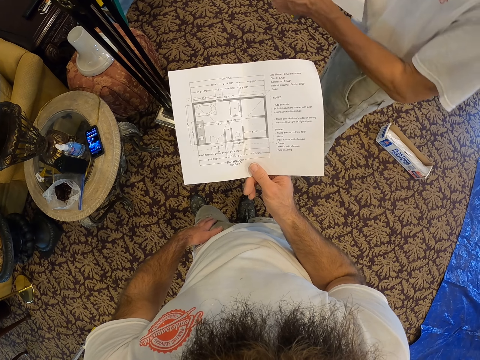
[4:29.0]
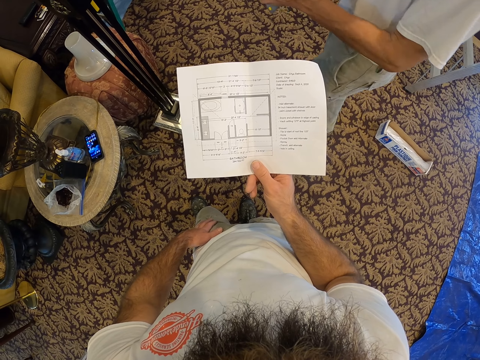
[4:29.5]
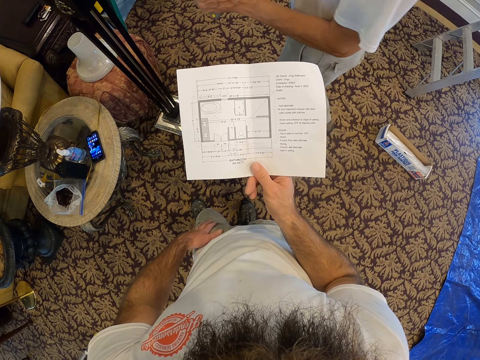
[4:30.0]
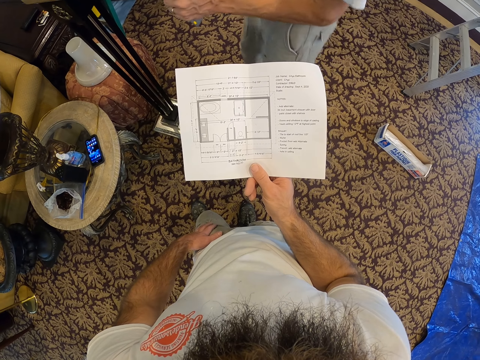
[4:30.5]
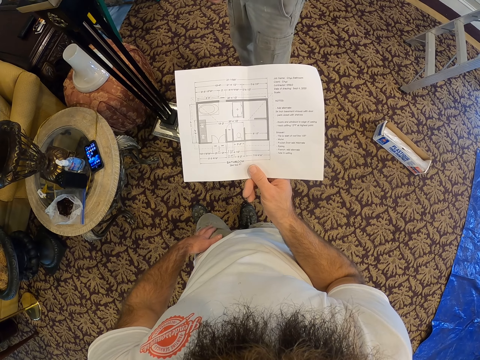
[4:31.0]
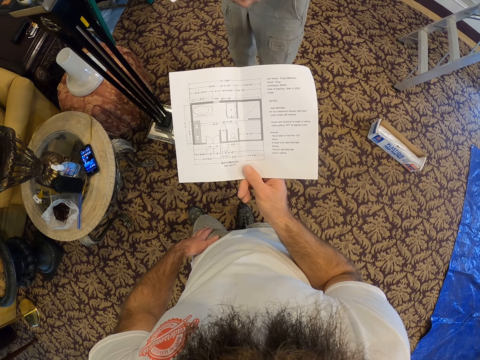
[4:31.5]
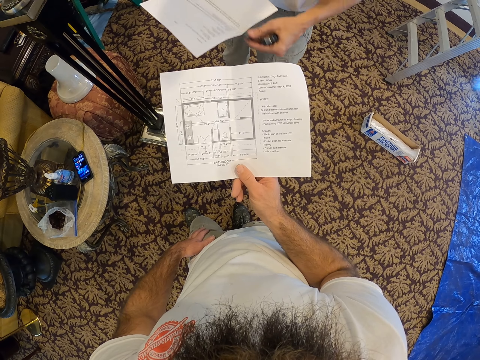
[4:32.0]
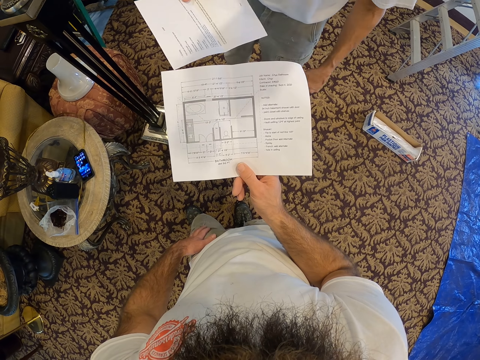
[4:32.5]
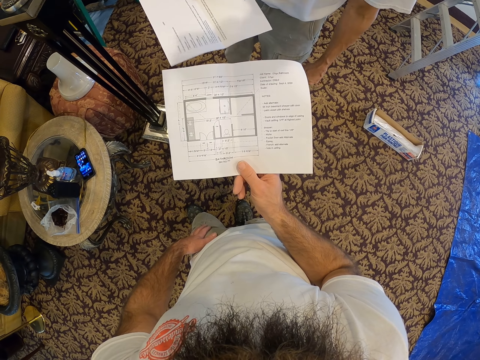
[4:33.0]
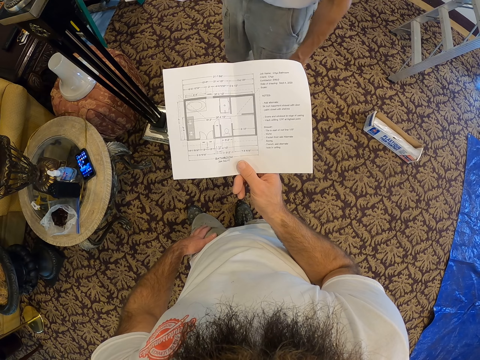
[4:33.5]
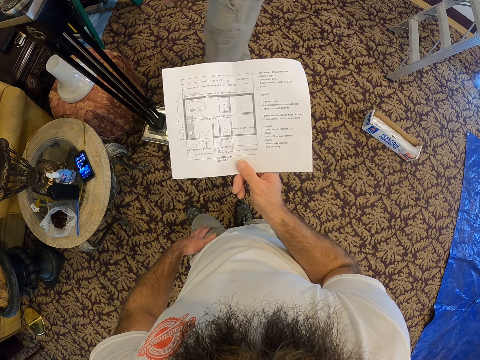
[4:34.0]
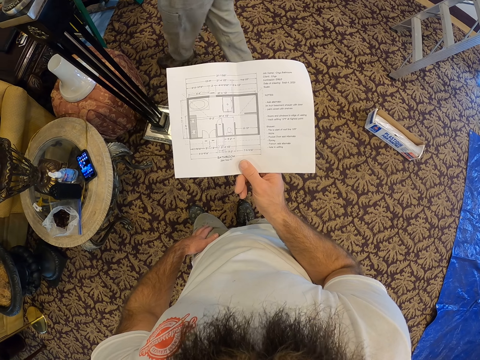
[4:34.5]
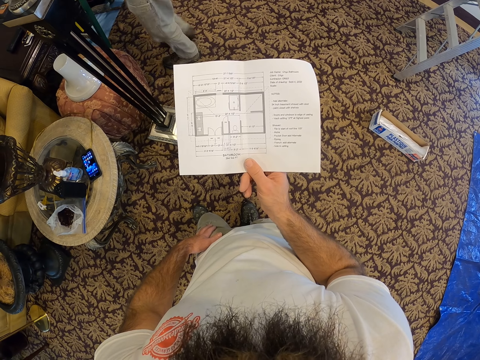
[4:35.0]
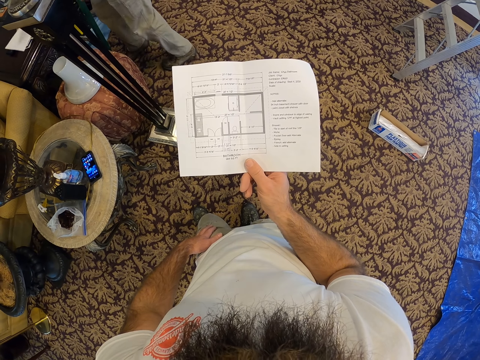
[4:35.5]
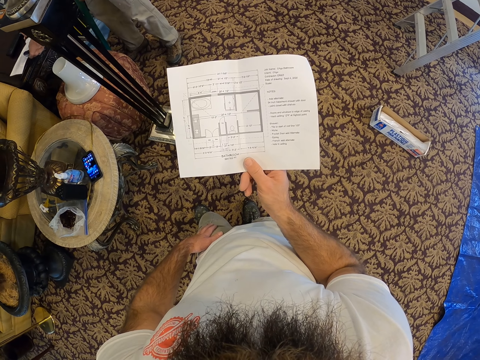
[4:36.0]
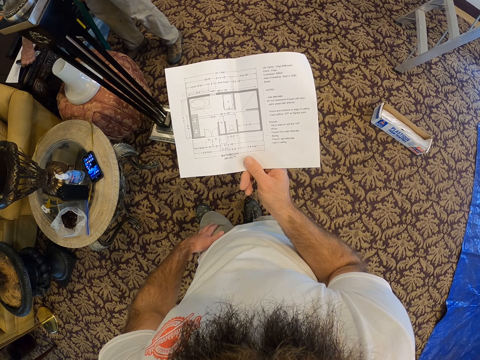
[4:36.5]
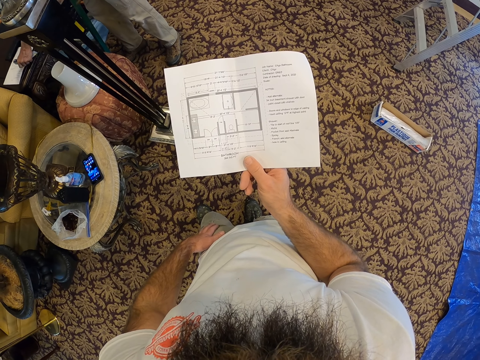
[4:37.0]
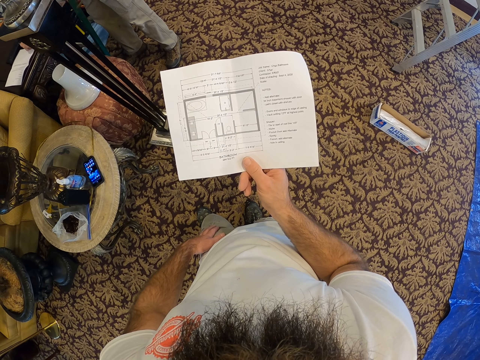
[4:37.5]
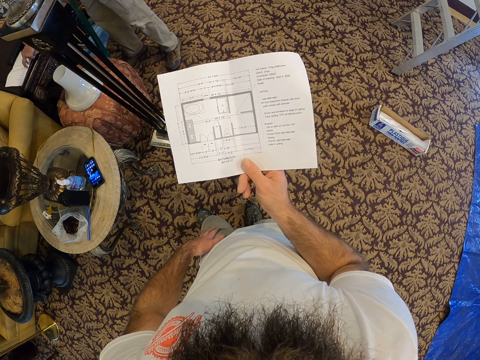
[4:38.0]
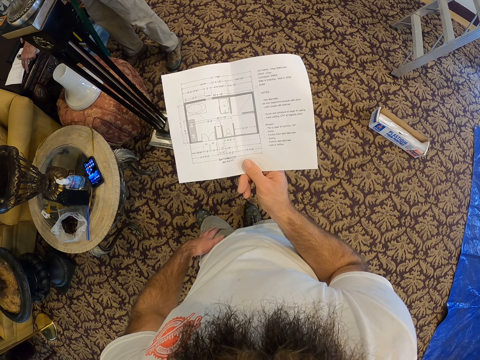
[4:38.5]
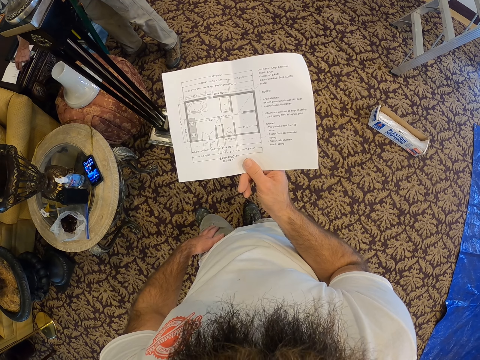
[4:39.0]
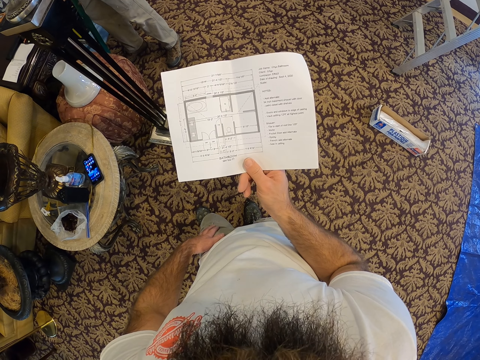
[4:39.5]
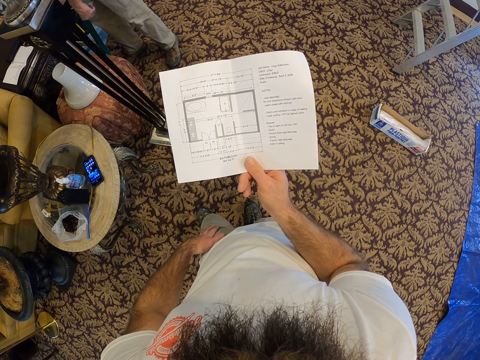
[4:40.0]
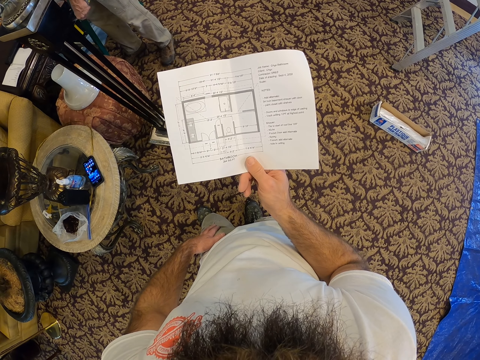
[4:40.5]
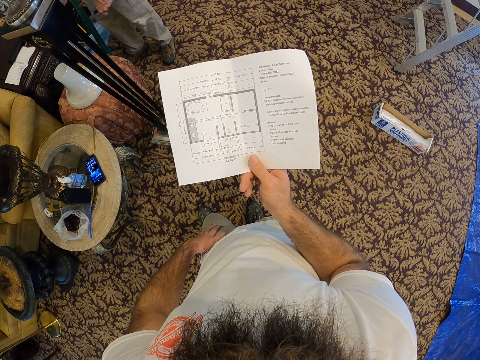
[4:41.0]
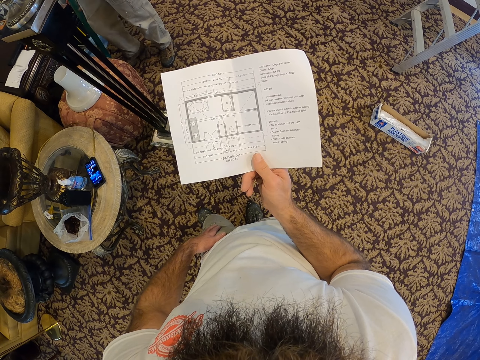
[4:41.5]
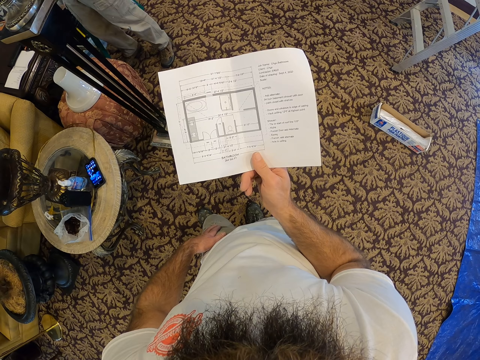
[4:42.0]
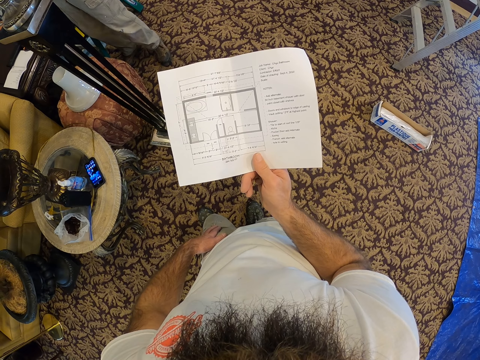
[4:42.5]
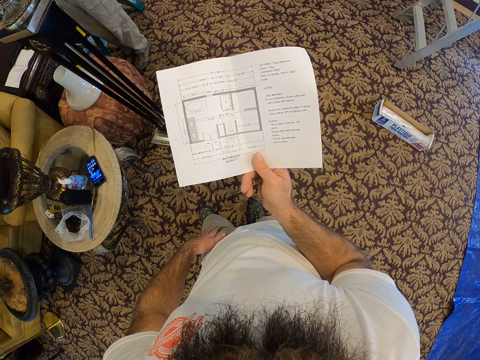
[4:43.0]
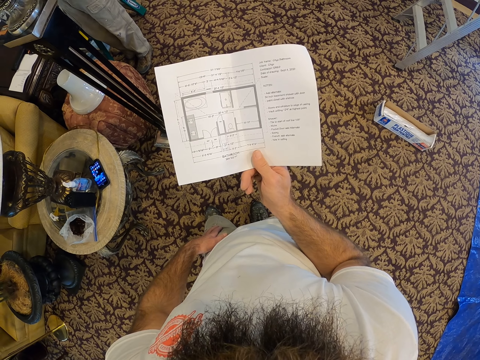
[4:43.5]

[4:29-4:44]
The camera wearer holds the document with the right hand. A person walks away. The person puts his document on the table.

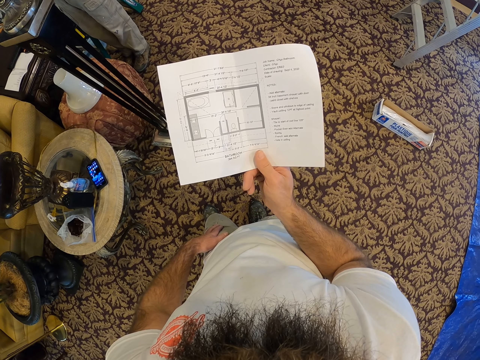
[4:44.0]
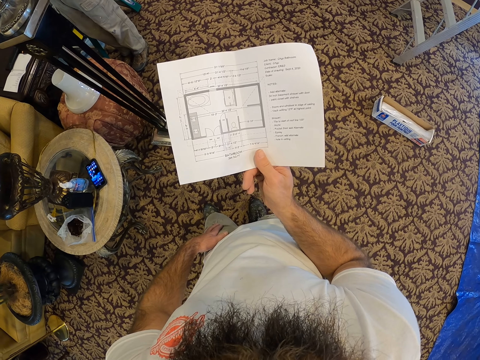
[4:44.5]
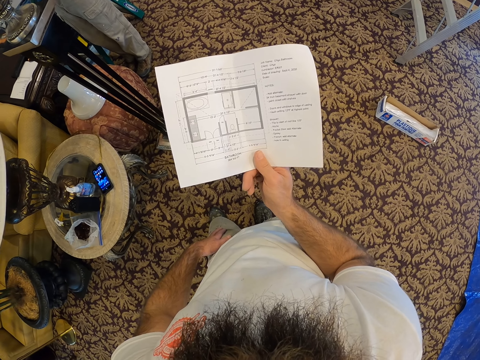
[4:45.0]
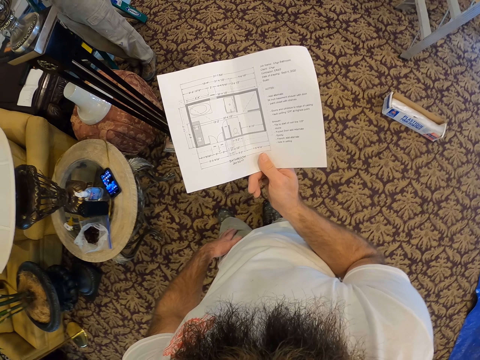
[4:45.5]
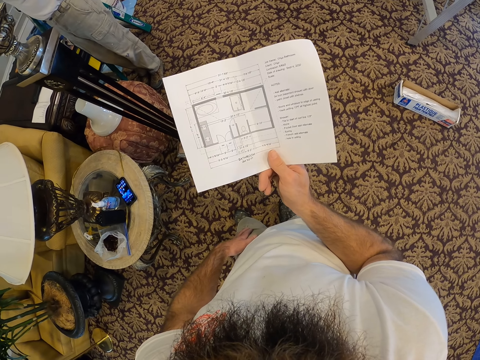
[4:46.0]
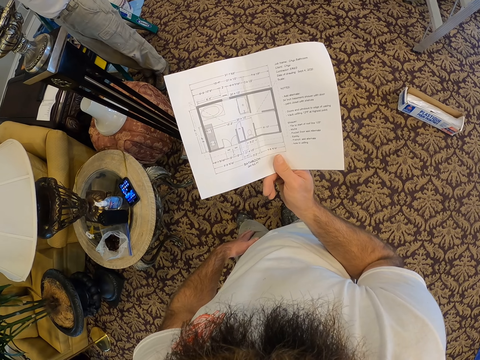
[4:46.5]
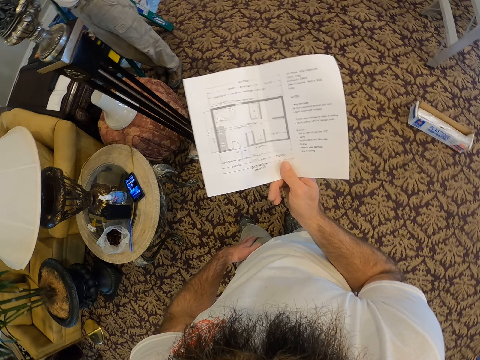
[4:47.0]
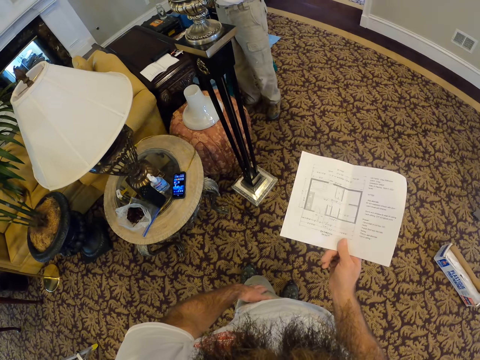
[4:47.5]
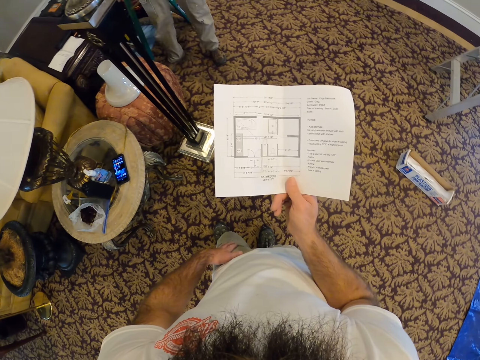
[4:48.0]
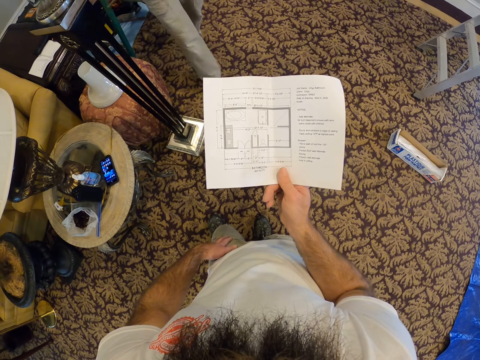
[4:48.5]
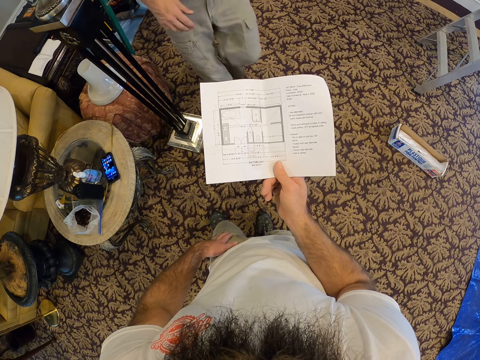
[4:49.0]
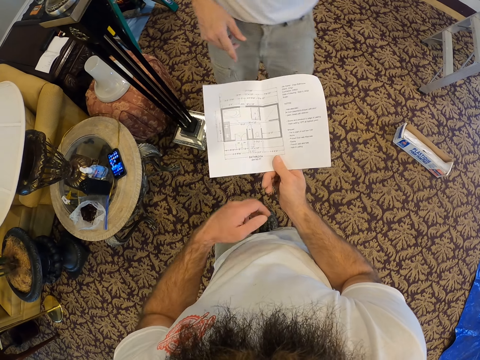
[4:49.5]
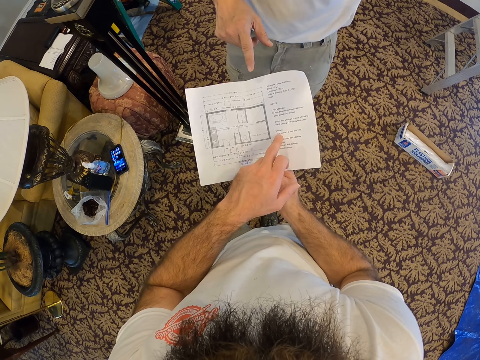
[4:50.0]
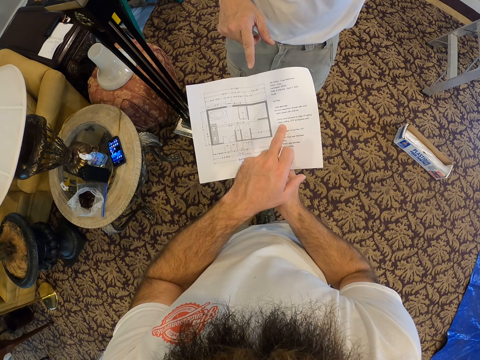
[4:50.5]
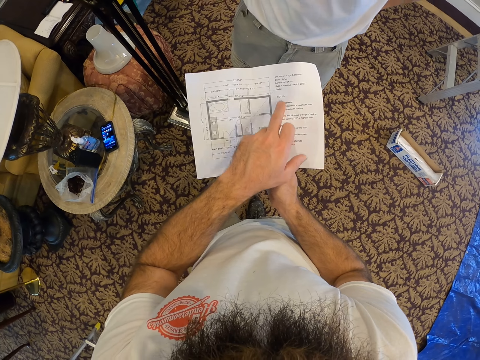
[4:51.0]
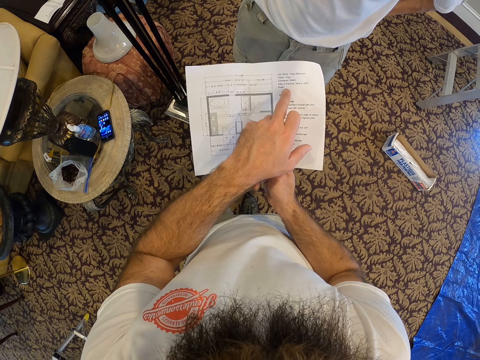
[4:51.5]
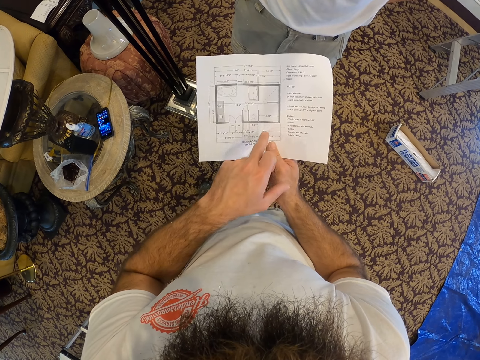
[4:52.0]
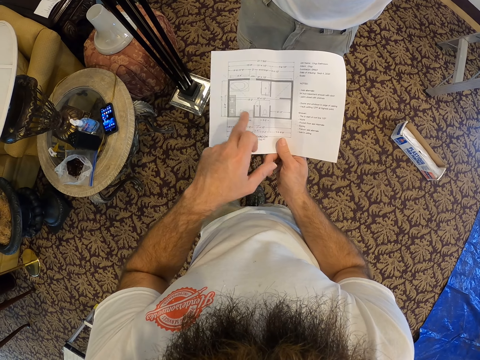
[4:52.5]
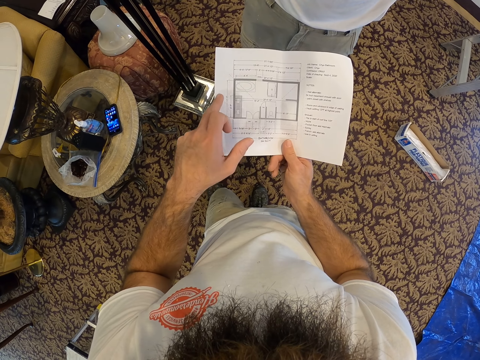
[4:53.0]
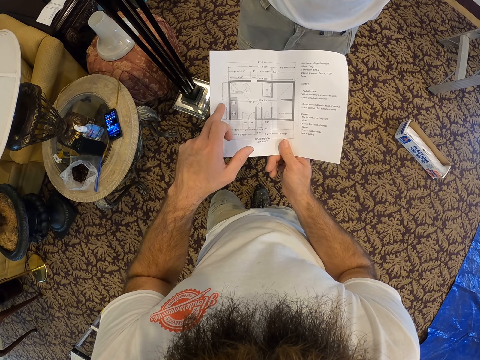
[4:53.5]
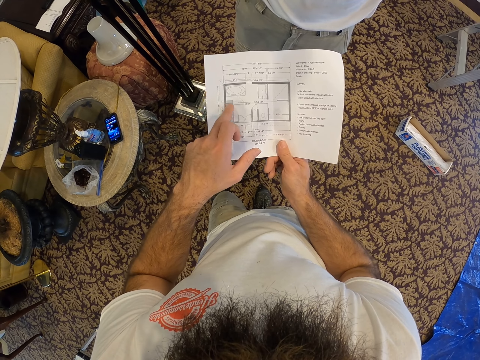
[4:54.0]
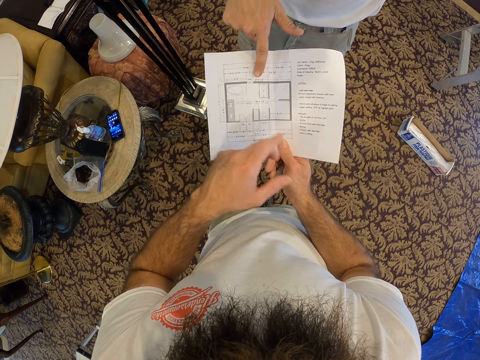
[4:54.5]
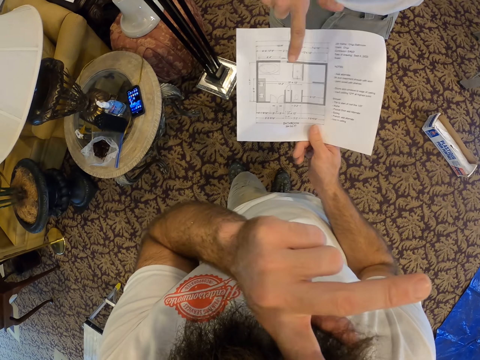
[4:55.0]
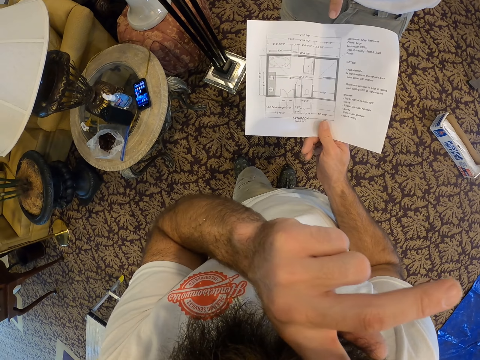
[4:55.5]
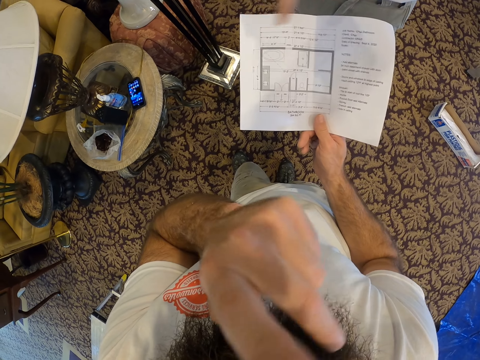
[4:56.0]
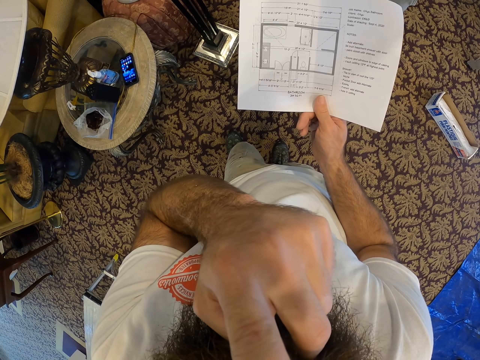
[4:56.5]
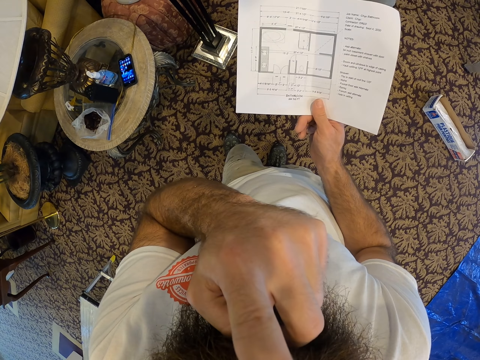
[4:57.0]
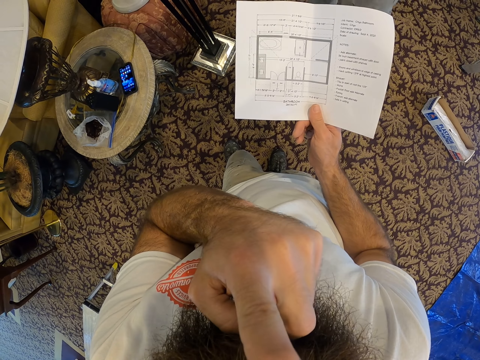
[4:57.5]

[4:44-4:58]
The camera wearer touches the paper with his left hand. He points at the paper. He touches his face with his left hand. A man points at the paper.
